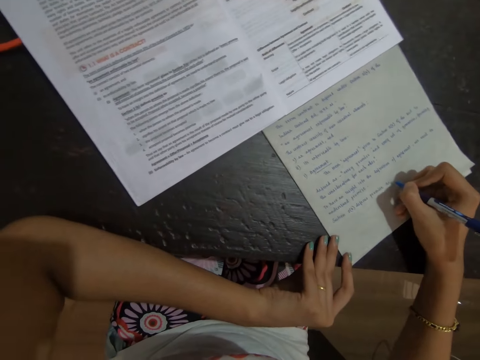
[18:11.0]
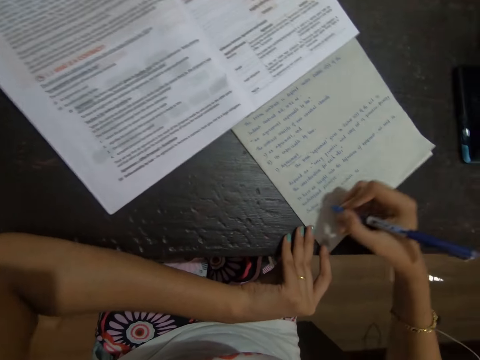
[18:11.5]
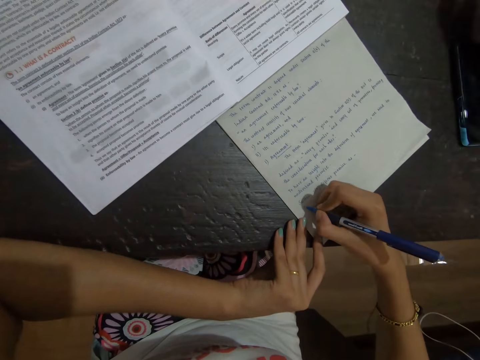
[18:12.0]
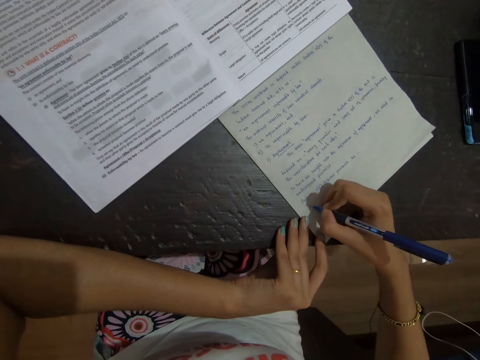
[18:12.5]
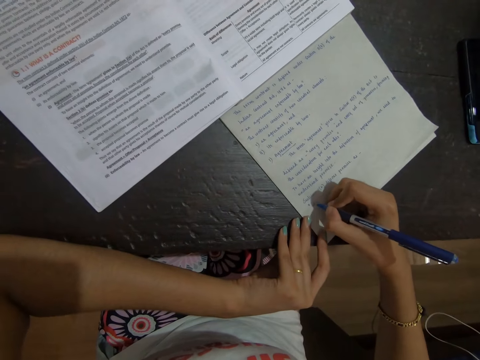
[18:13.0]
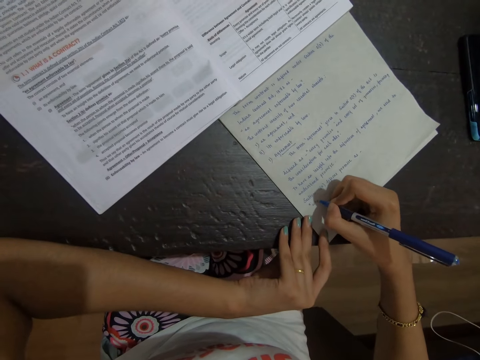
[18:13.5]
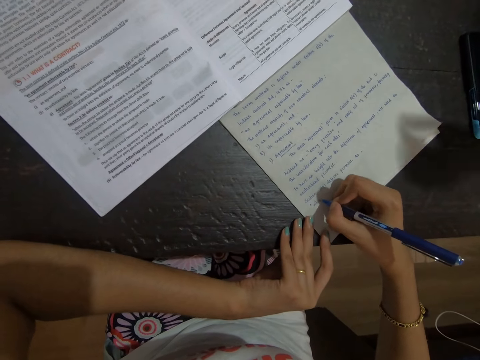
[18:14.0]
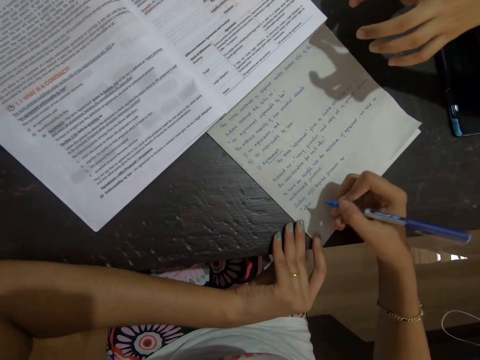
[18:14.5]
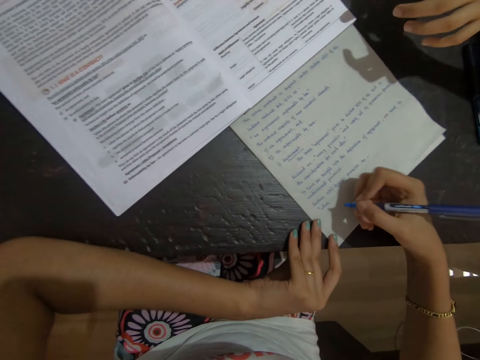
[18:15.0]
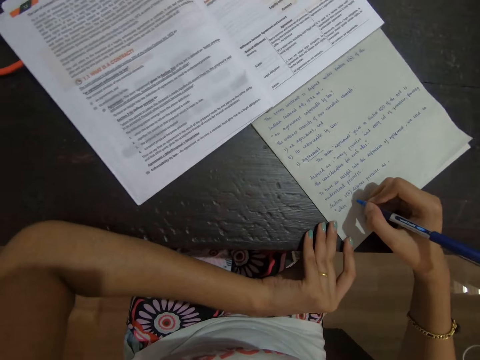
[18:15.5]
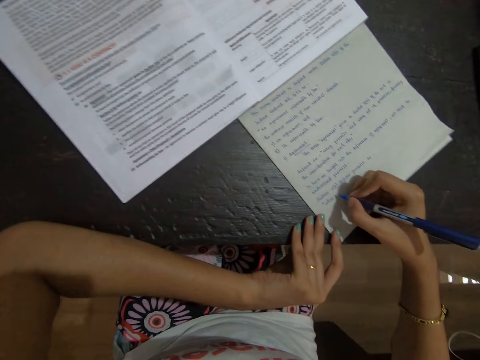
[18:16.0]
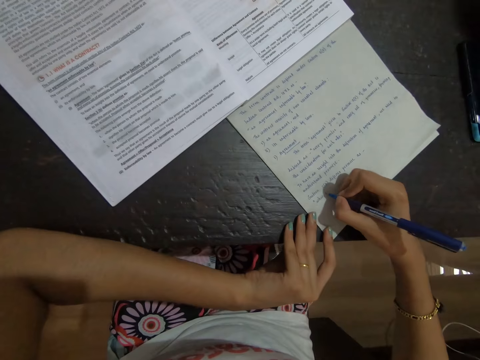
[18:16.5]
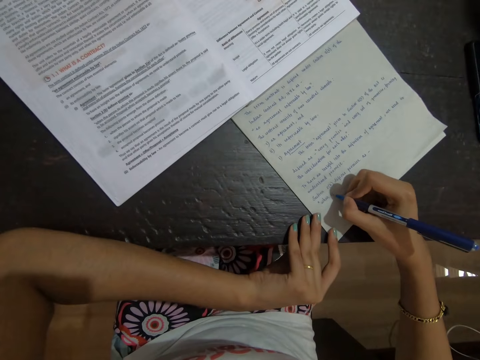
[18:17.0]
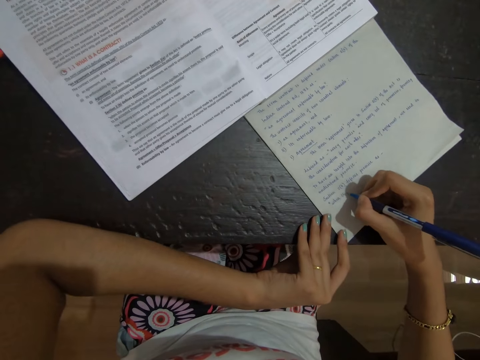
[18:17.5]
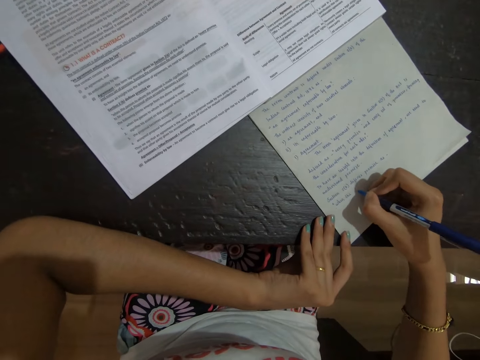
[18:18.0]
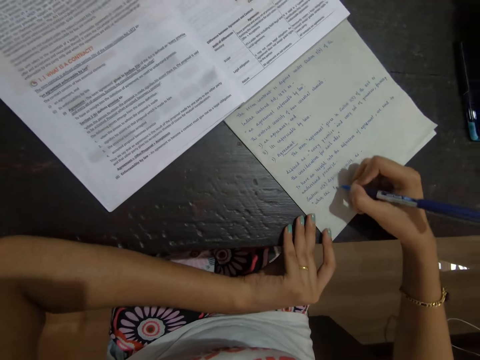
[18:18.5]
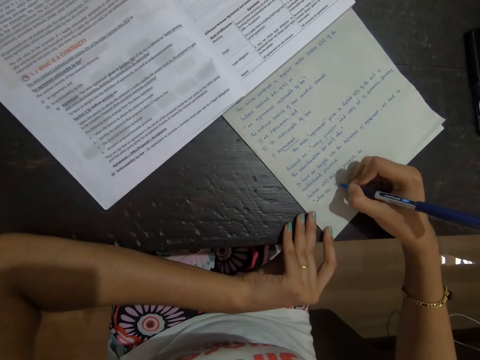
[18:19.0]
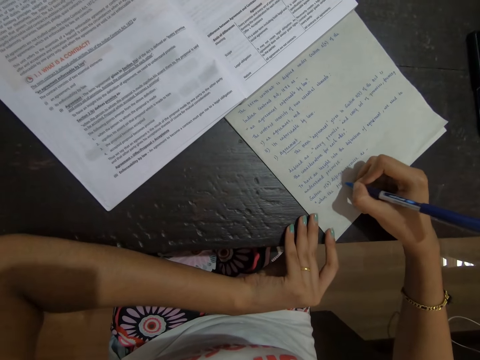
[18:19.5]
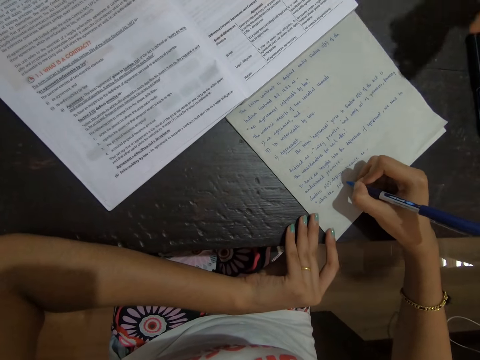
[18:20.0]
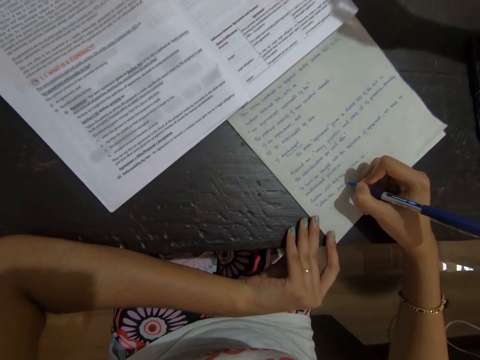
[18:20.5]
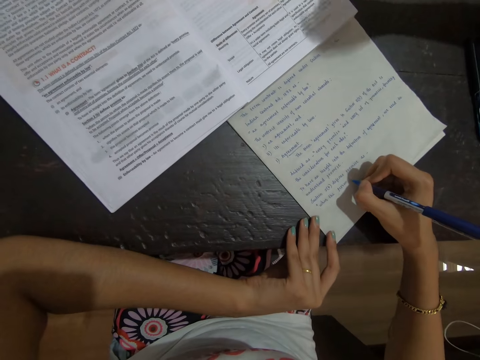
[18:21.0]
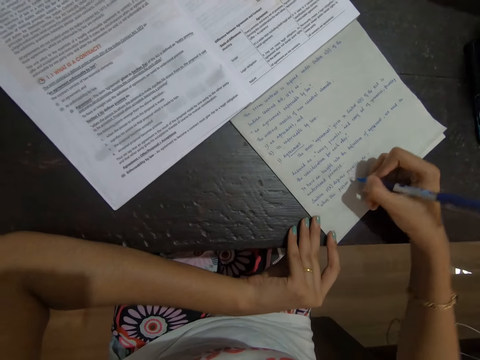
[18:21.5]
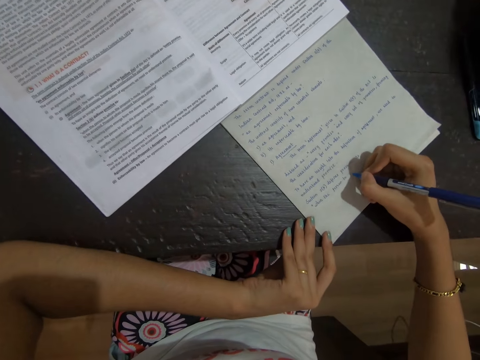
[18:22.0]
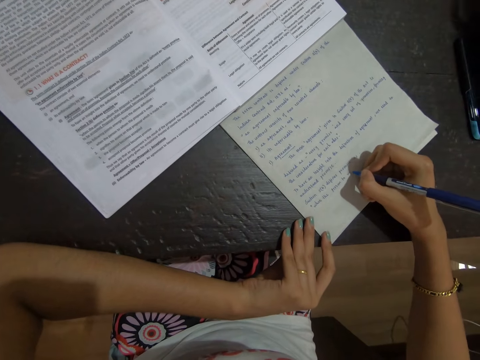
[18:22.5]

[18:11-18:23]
The camera wearer writes on the paper.

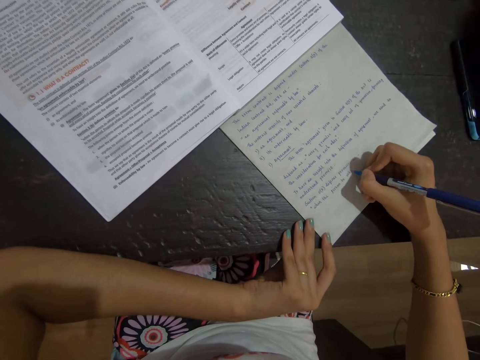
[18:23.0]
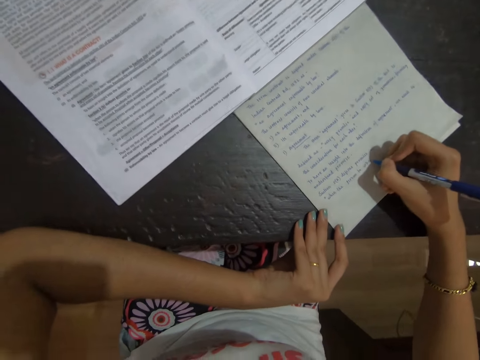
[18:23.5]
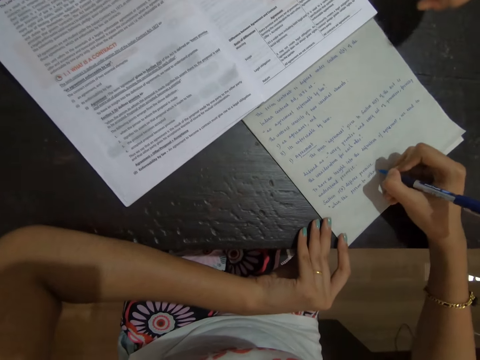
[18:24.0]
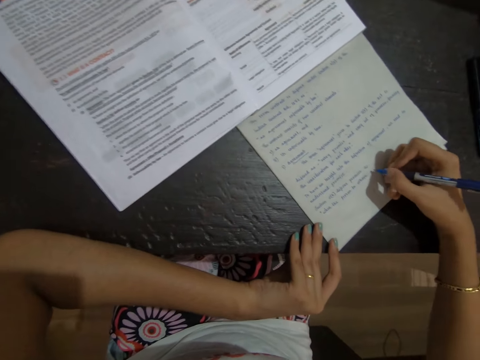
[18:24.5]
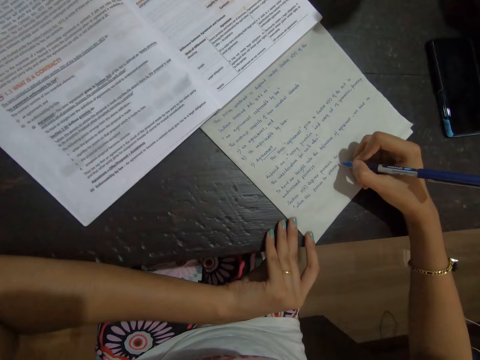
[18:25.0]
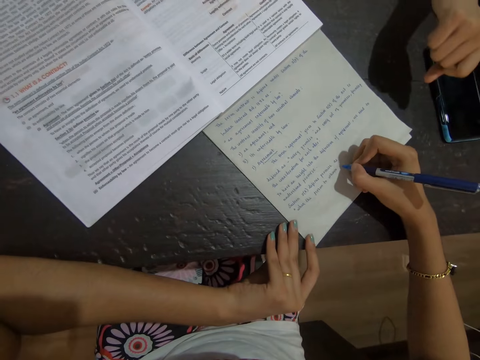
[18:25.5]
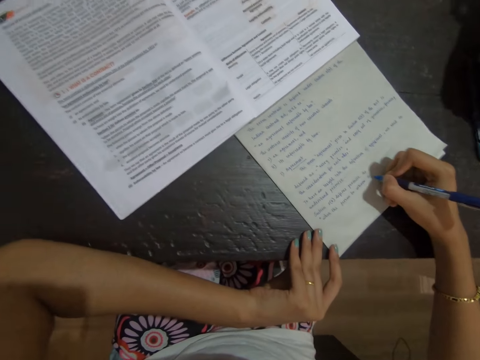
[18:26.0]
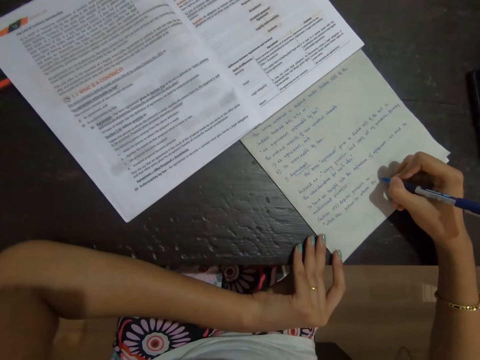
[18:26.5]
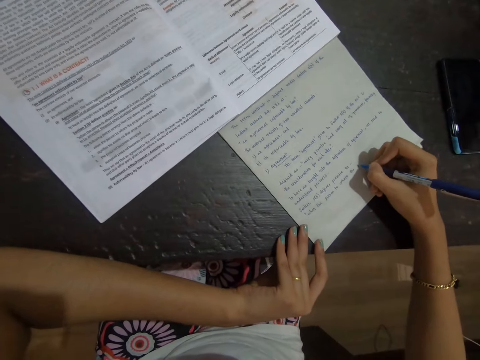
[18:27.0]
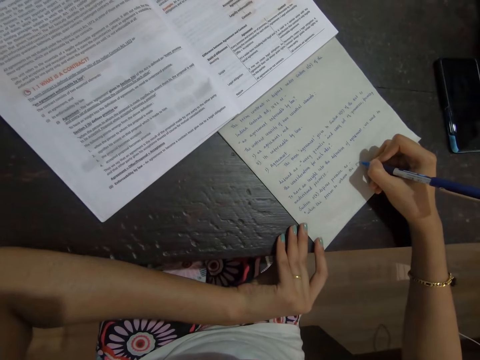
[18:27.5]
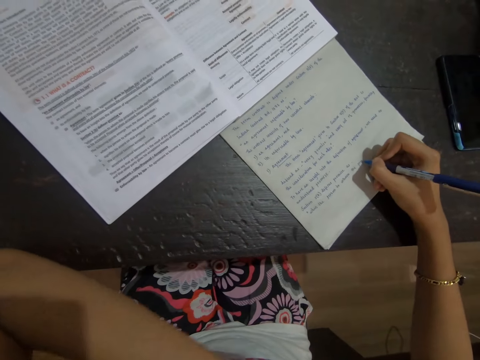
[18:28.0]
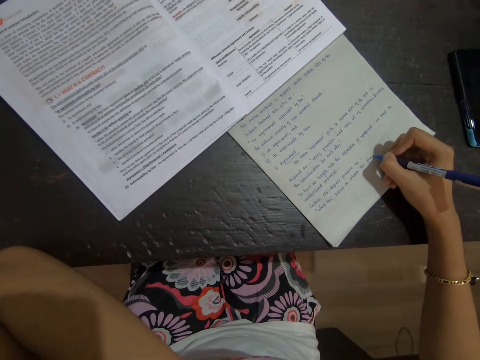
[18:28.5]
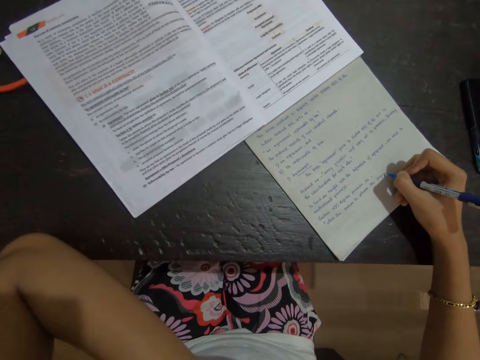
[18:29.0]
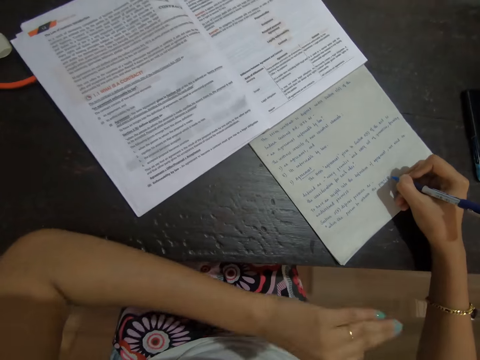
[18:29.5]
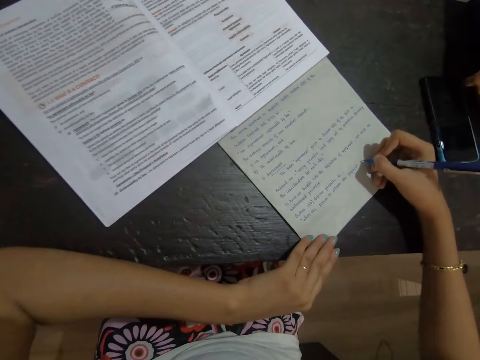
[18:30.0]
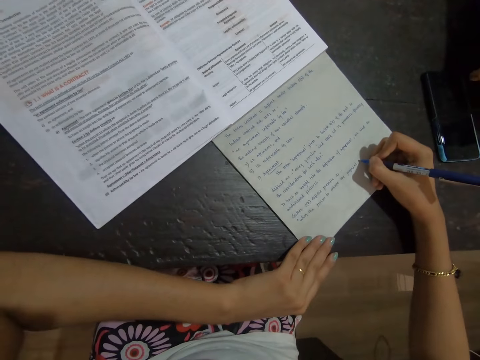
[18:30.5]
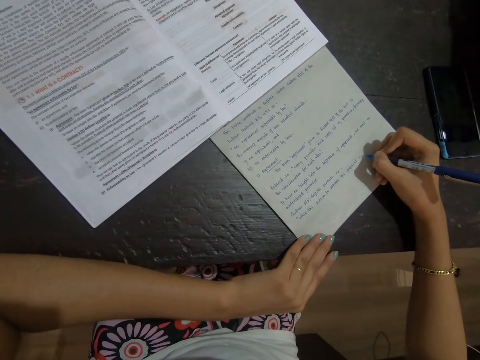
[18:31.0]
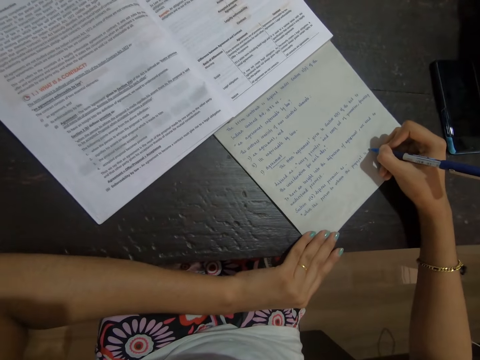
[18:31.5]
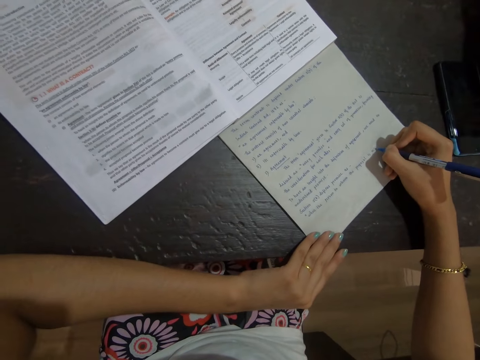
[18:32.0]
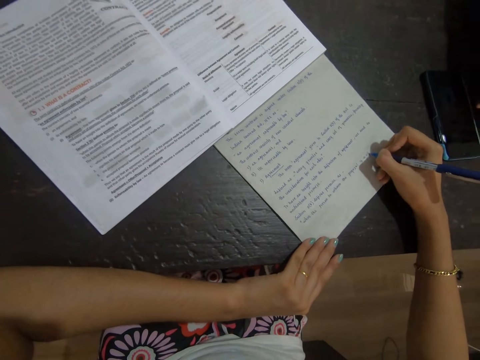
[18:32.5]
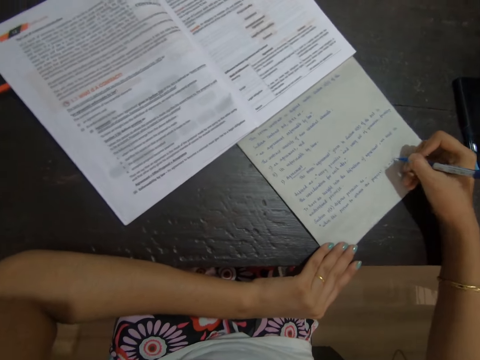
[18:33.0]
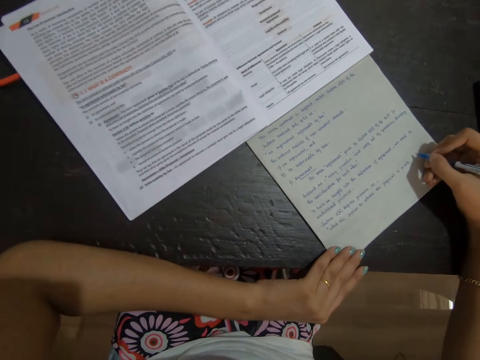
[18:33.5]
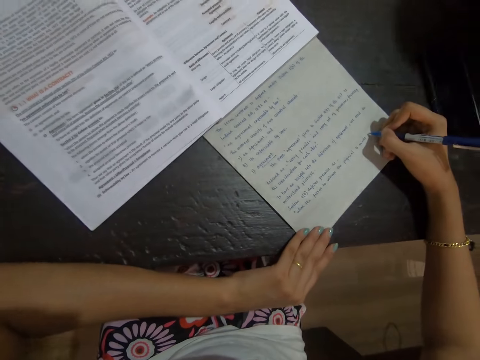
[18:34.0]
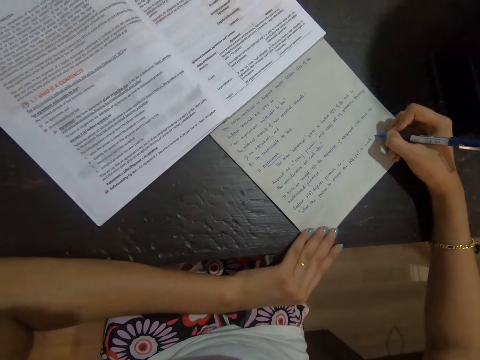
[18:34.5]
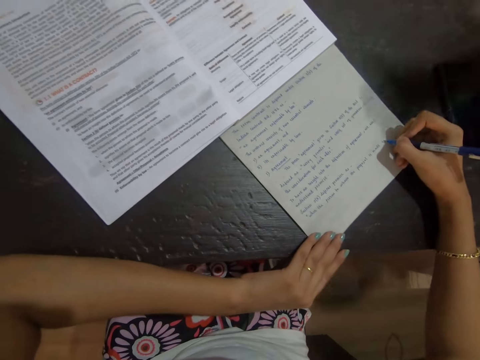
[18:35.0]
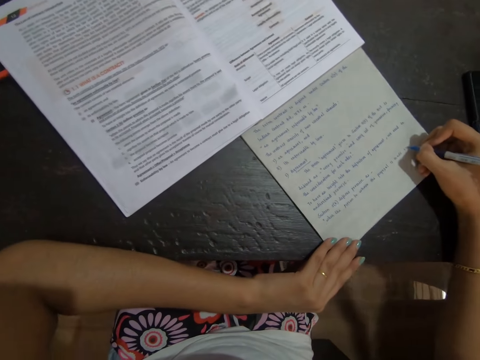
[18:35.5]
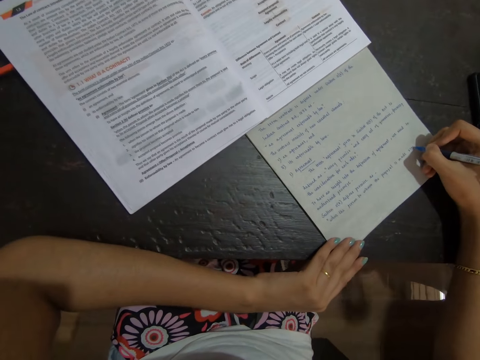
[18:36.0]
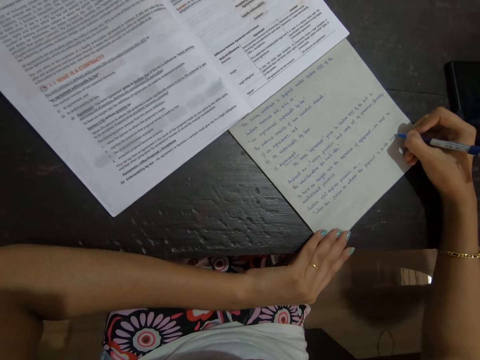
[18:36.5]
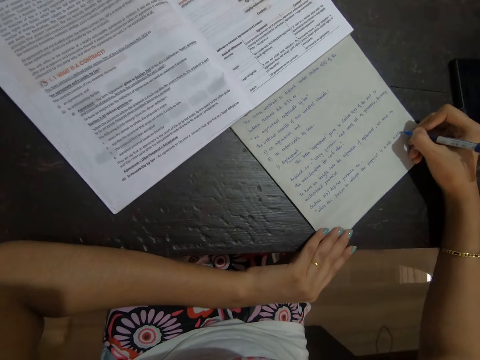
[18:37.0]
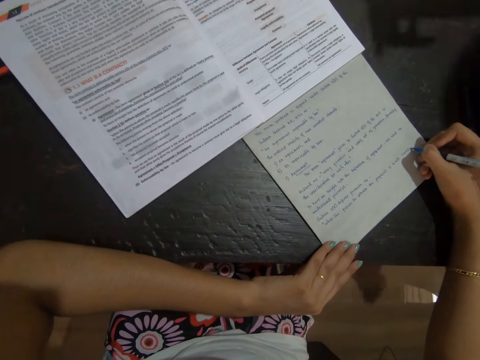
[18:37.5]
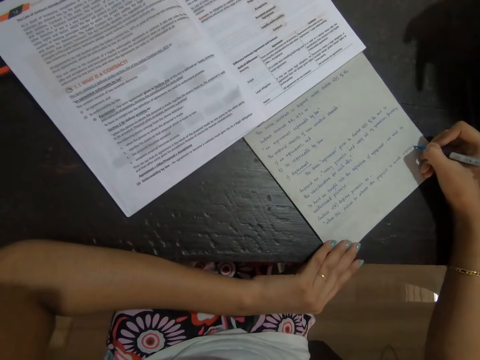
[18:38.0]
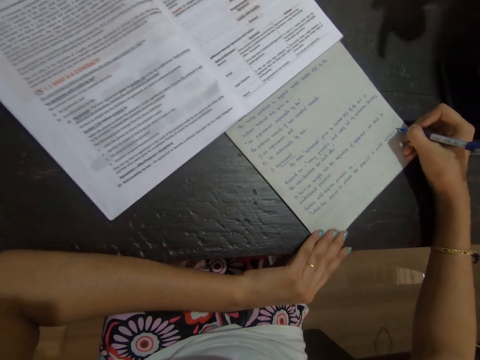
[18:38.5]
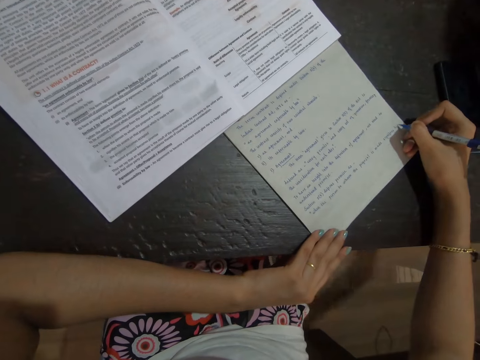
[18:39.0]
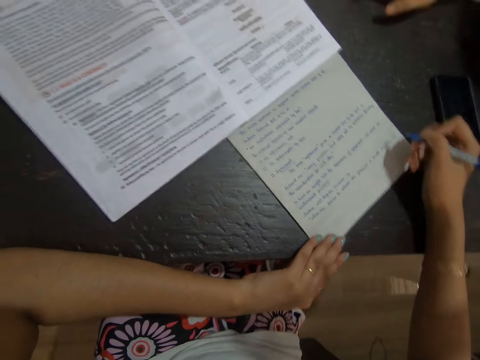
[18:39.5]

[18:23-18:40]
The camera wearer interacts with a person. They write on a paper with a pen.
